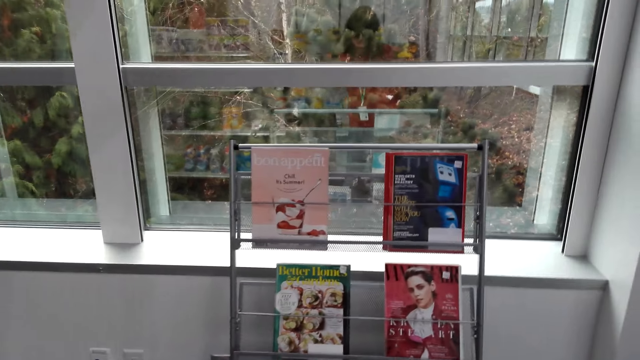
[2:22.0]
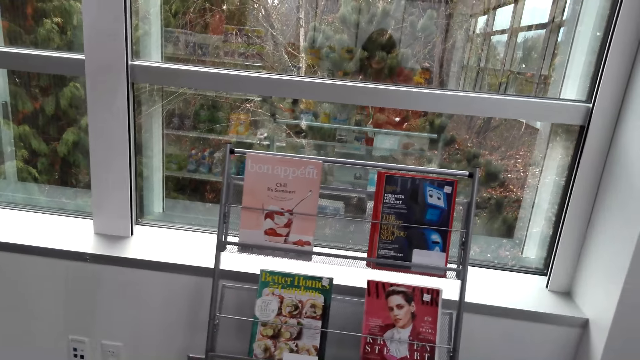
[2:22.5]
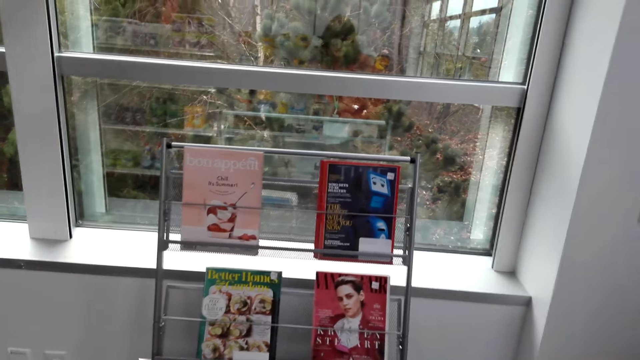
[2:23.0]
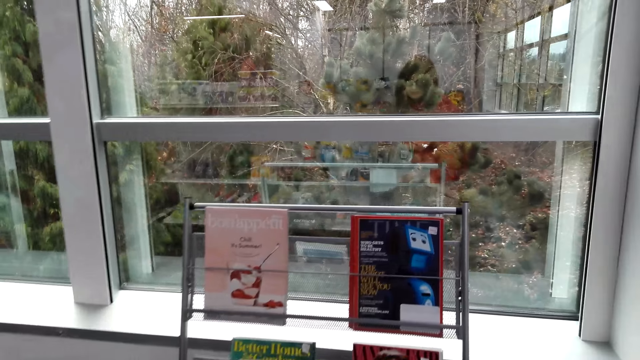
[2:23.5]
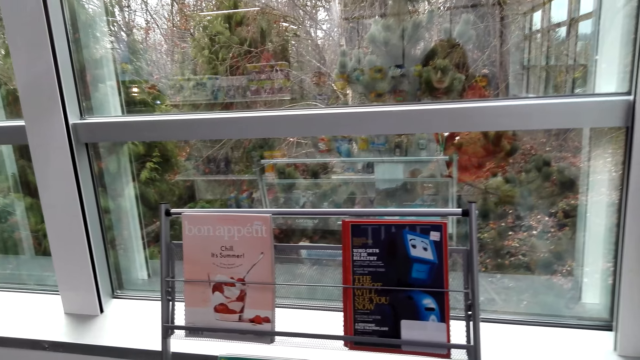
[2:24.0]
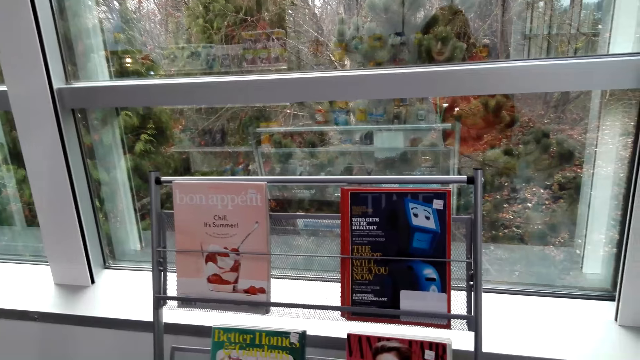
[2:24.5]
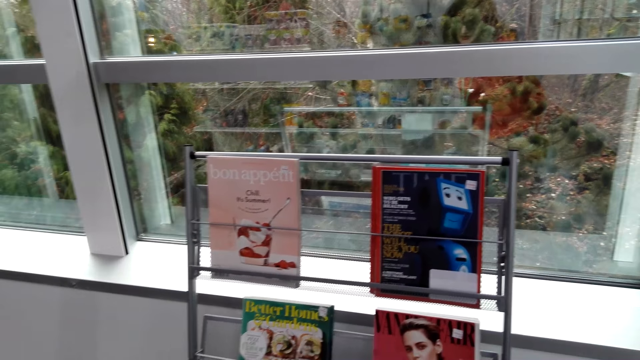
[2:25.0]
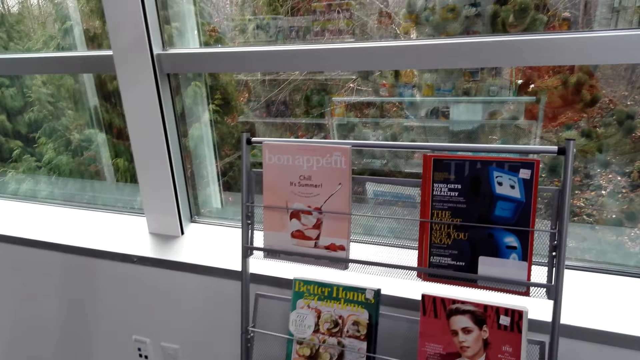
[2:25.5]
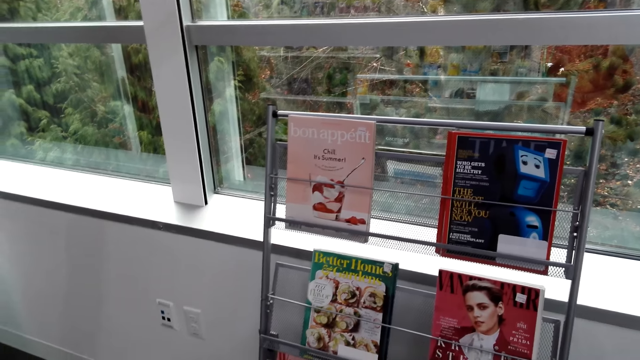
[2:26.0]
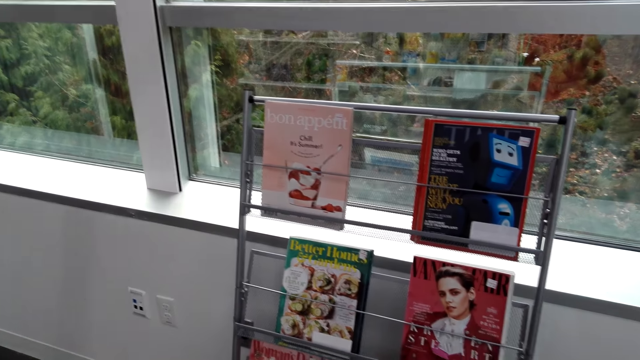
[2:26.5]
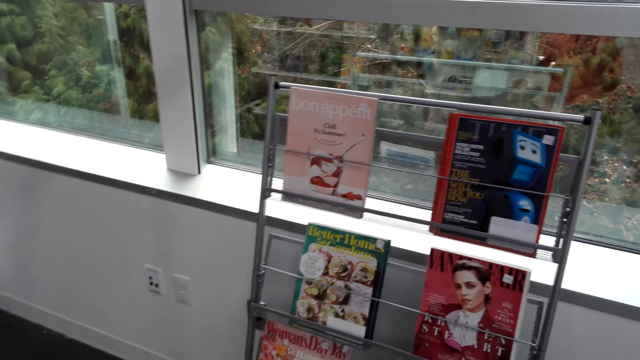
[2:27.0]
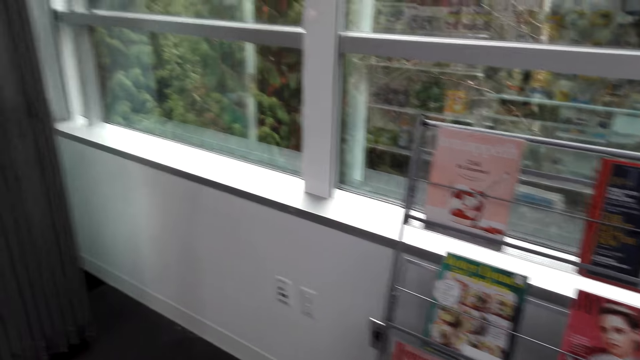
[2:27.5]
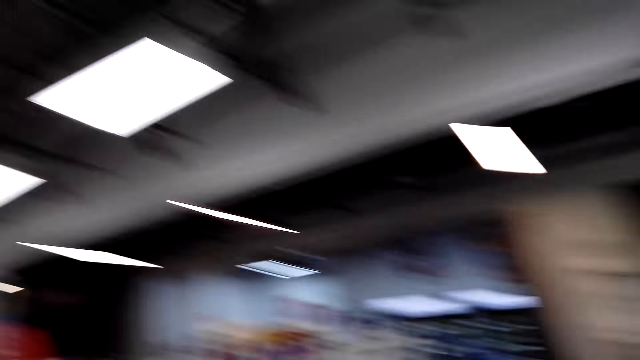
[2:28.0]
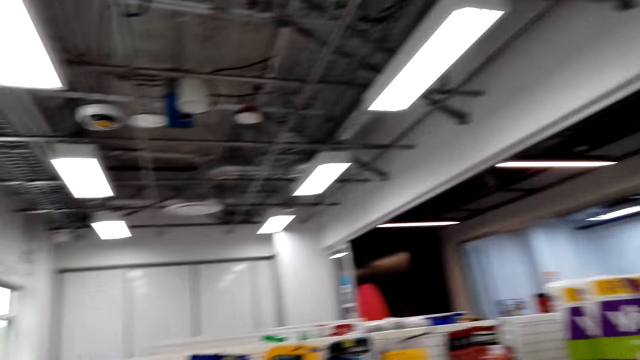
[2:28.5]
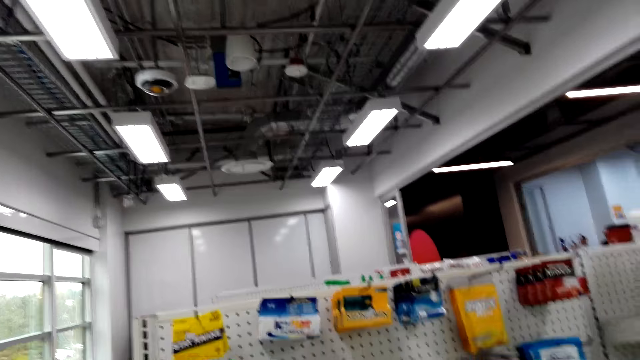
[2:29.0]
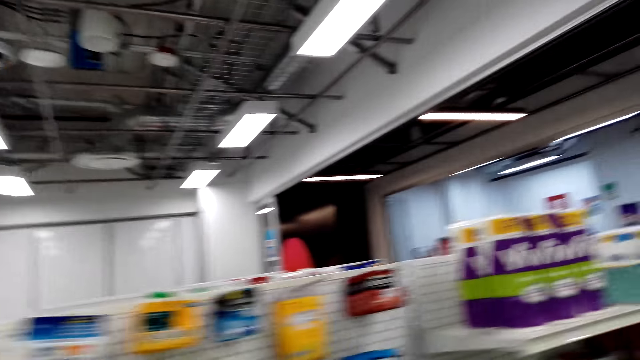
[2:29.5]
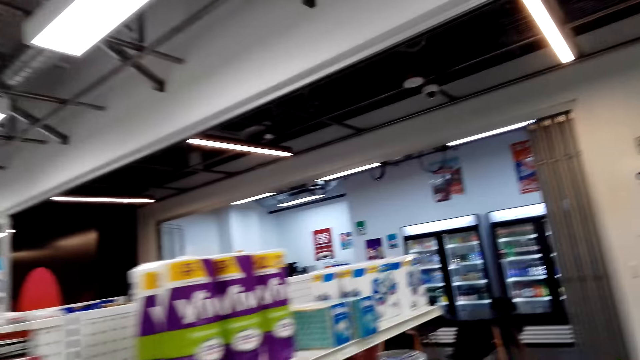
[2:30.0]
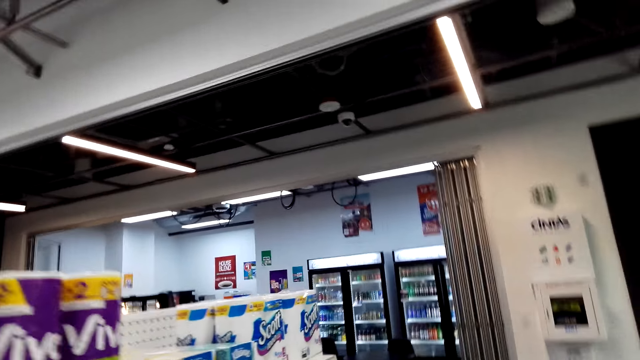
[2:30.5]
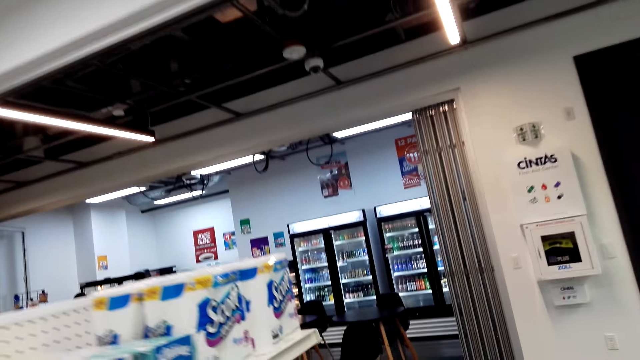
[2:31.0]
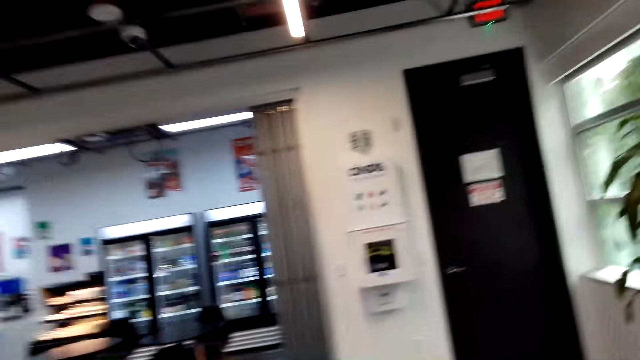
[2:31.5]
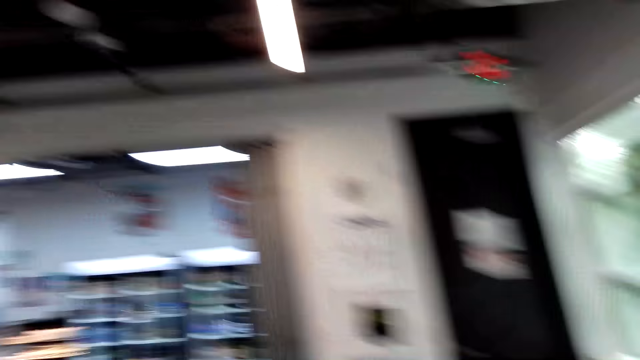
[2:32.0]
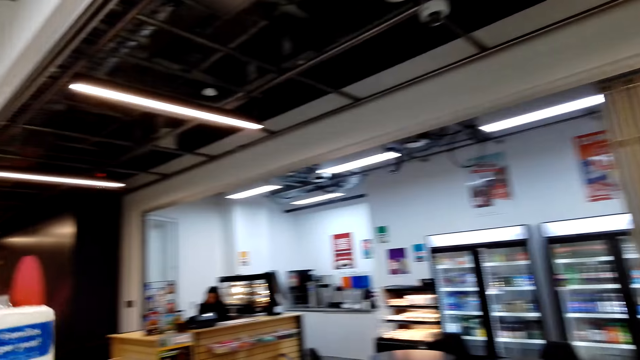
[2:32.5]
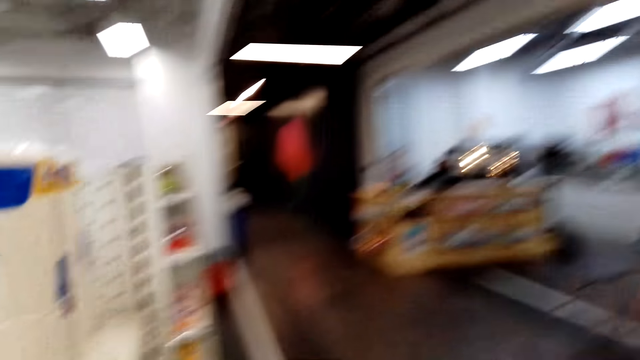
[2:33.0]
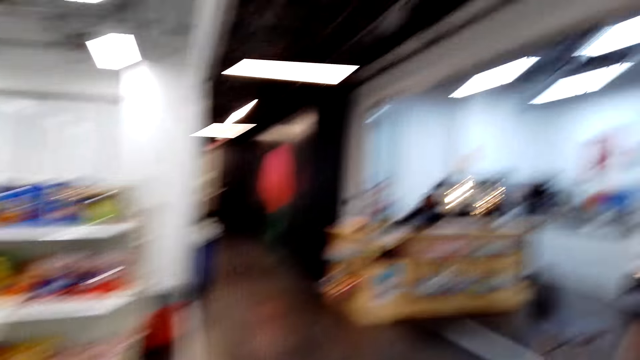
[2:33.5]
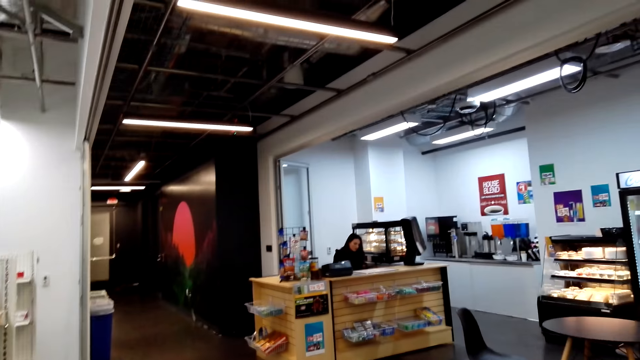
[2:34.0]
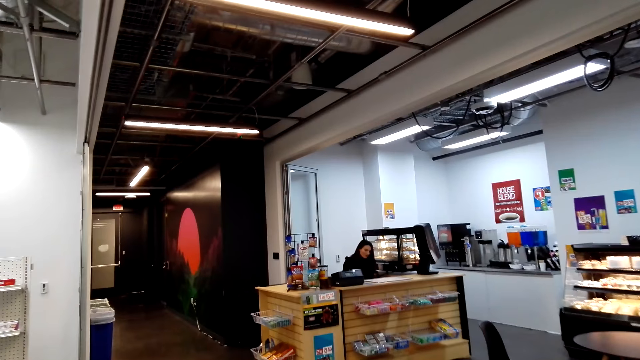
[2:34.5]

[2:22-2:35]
The camera wearer checks the magazine at the stand. They look around the store and walk around the store.

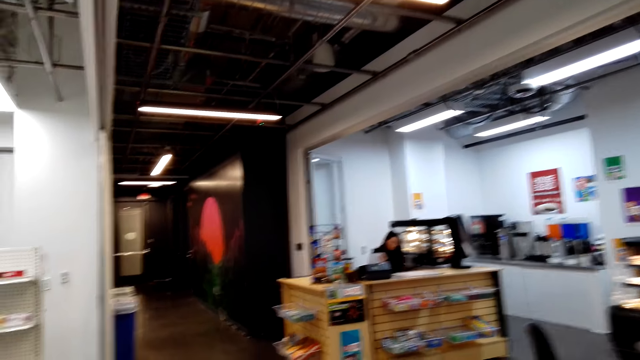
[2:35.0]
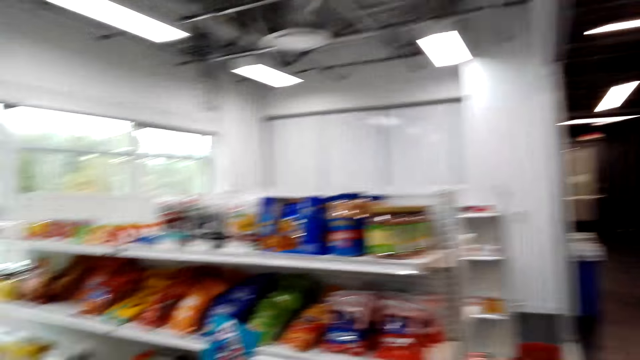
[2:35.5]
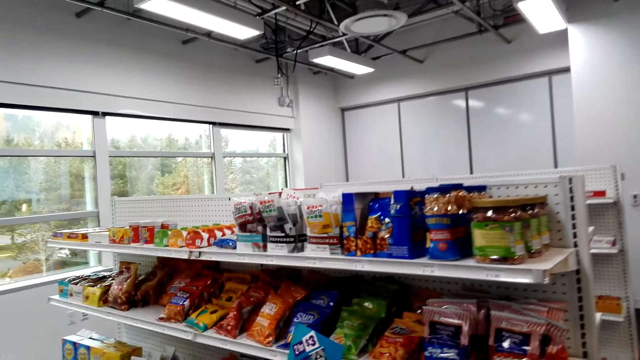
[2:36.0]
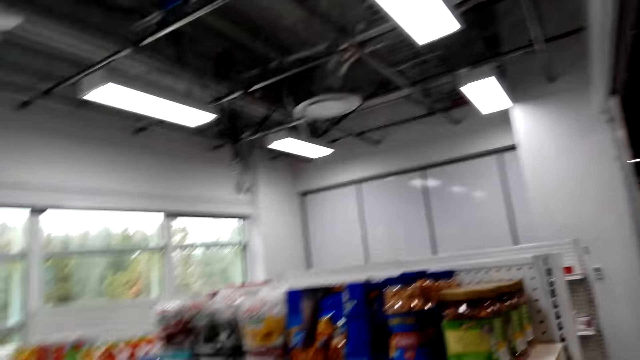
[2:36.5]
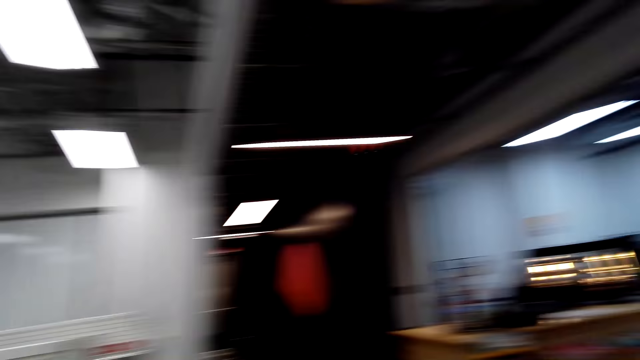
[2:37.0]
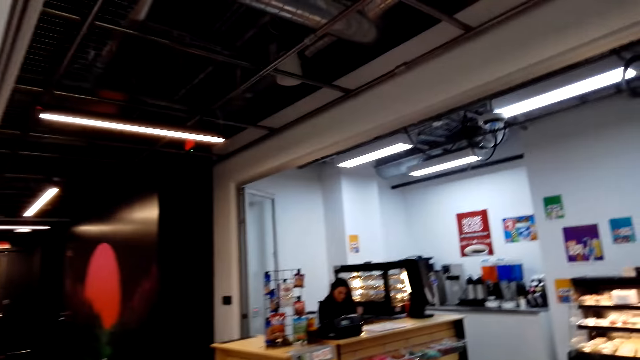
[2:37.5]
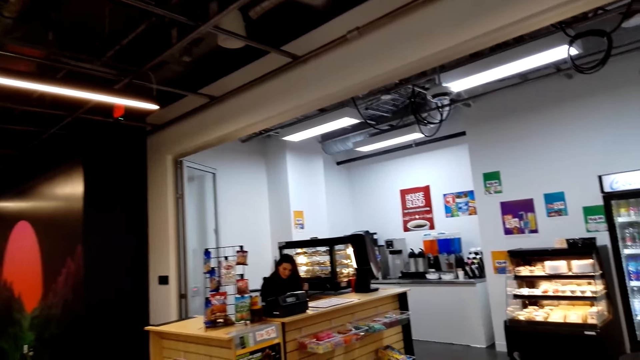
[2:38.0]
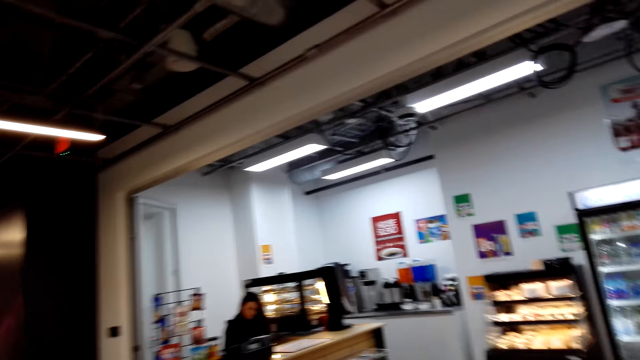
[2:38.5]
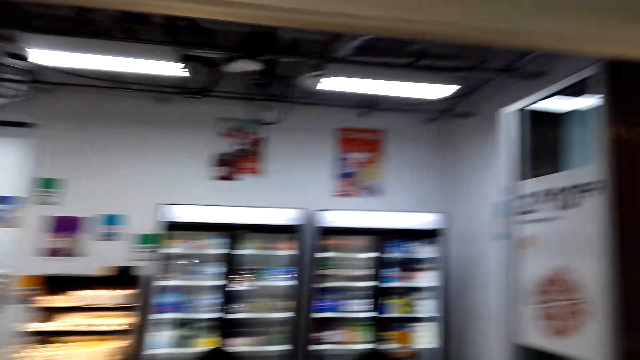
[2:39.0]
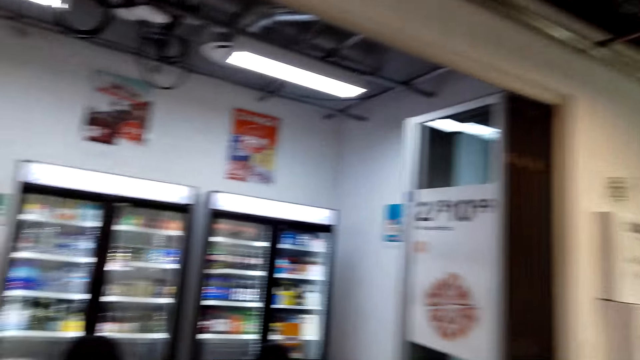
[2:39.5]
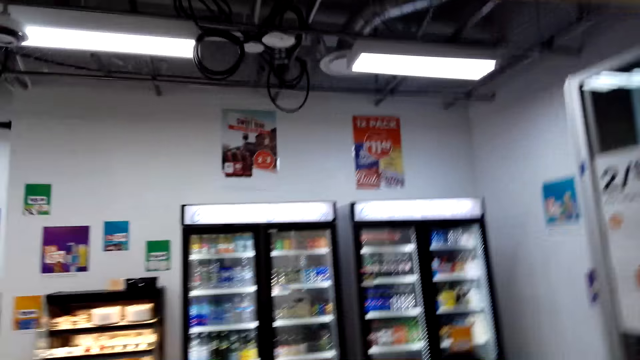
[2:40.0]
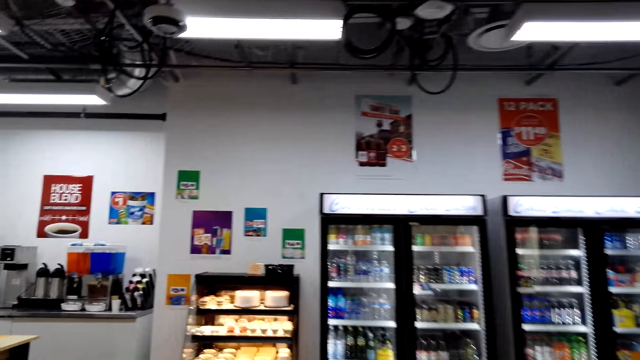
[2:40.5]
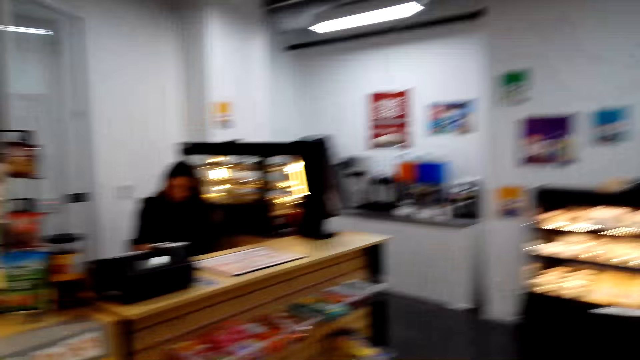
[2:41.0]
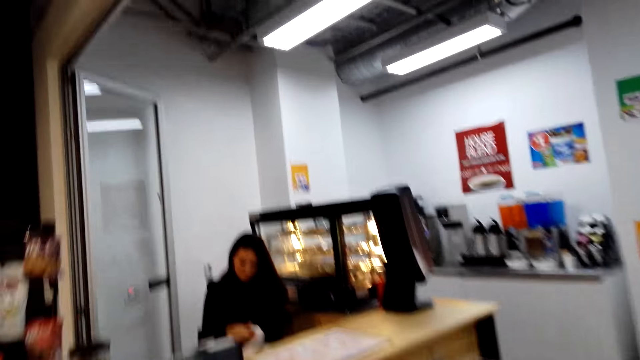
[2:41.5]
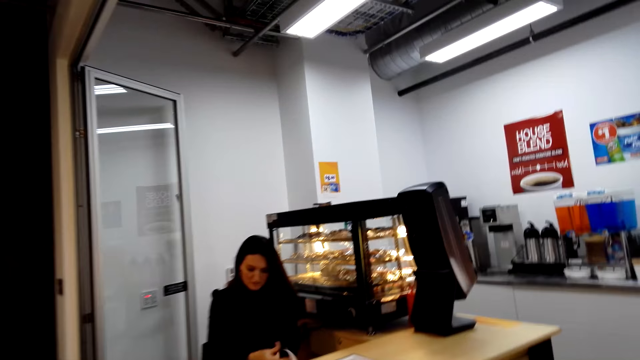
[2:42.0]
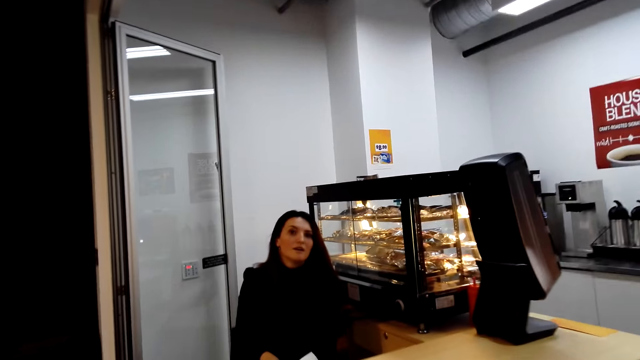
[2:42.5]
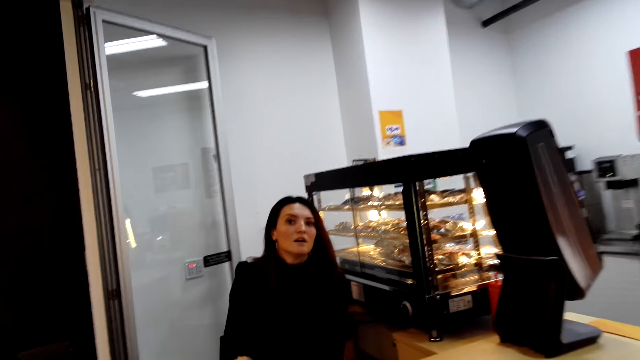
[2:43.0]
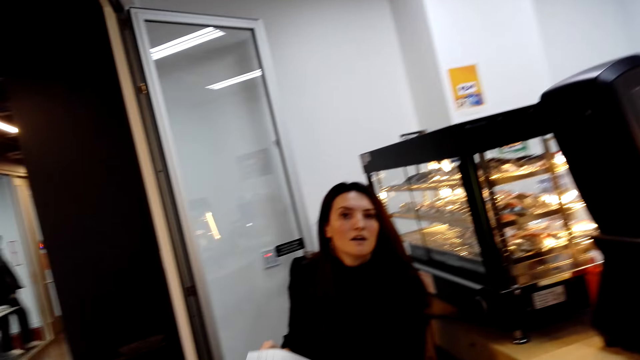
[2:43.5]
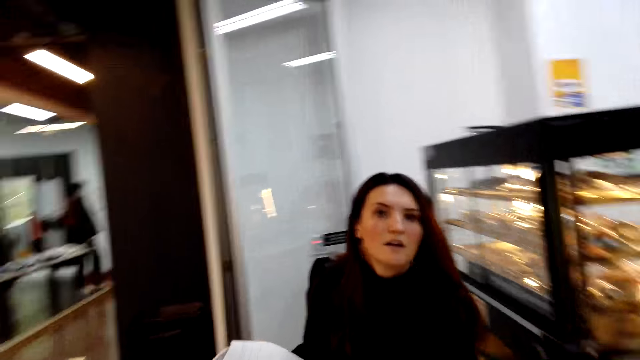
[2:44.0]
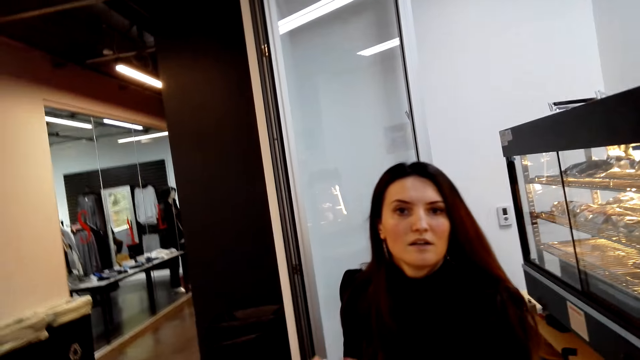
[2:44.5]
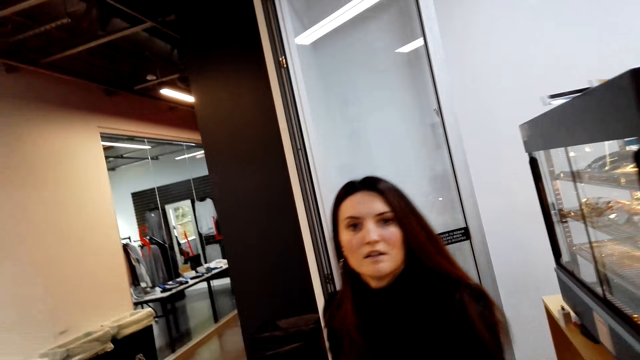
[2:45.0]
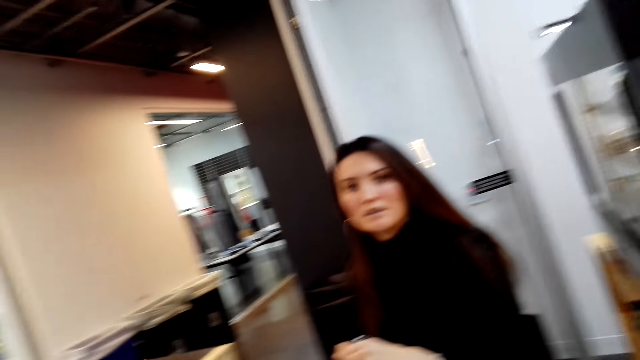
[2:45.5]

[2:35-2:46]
The camera wearer talks to a woman.
